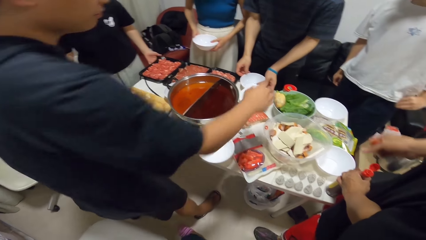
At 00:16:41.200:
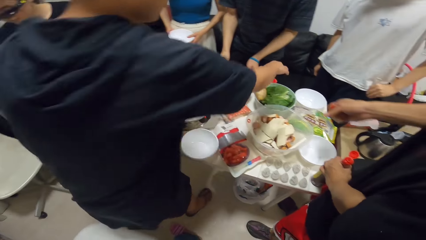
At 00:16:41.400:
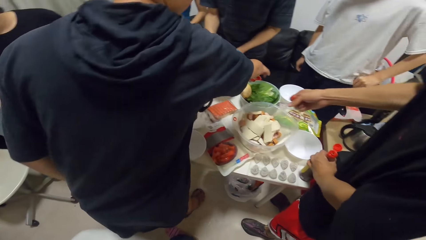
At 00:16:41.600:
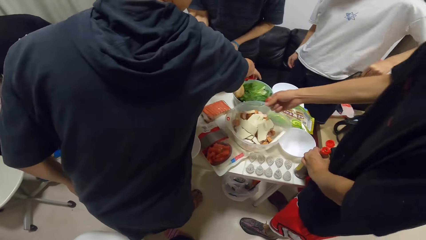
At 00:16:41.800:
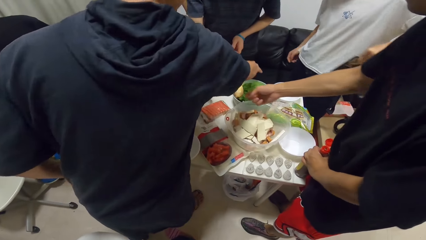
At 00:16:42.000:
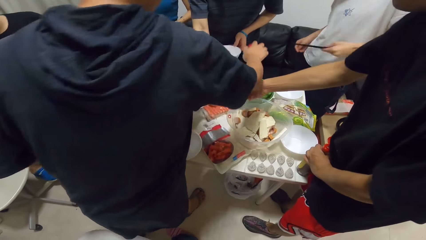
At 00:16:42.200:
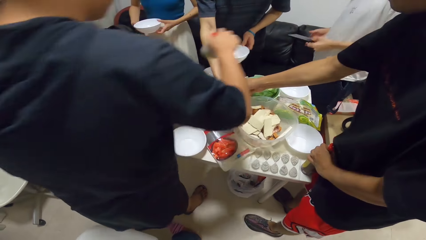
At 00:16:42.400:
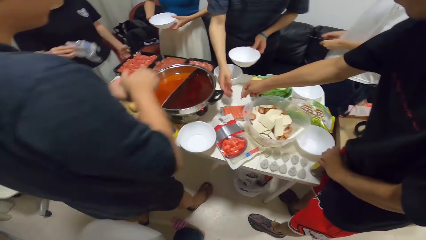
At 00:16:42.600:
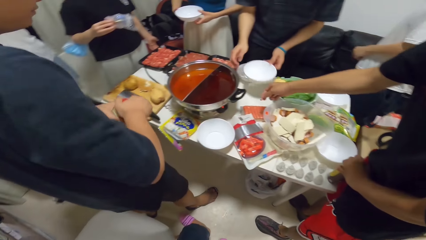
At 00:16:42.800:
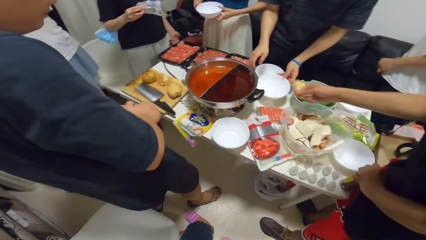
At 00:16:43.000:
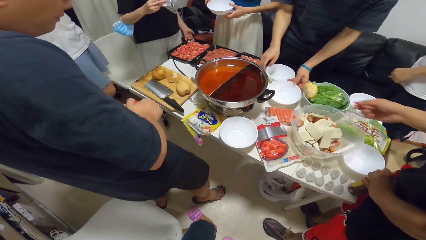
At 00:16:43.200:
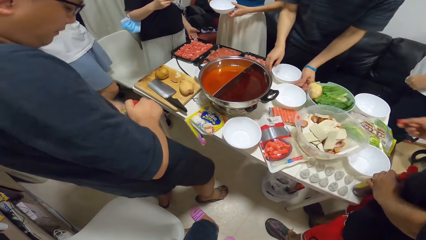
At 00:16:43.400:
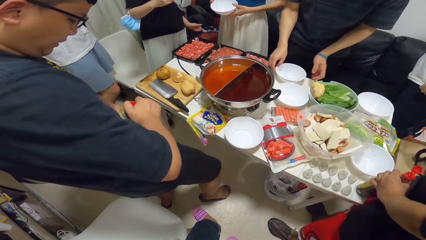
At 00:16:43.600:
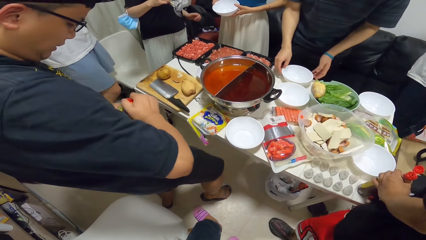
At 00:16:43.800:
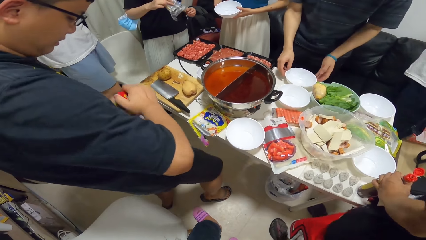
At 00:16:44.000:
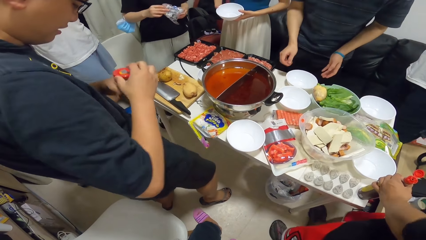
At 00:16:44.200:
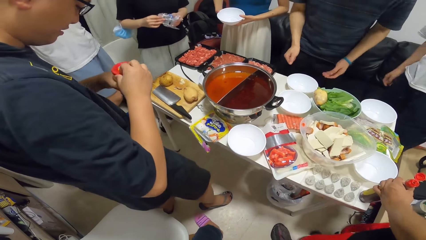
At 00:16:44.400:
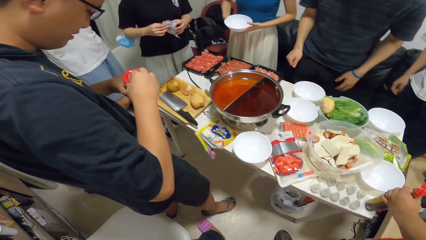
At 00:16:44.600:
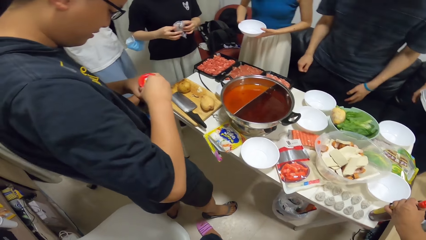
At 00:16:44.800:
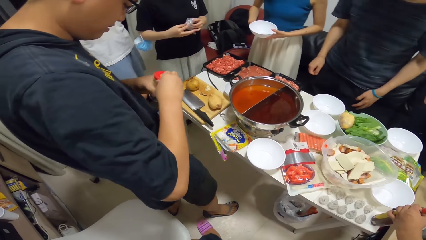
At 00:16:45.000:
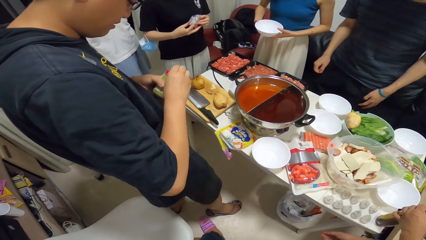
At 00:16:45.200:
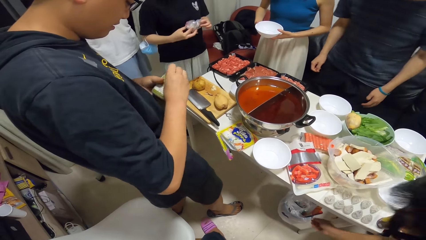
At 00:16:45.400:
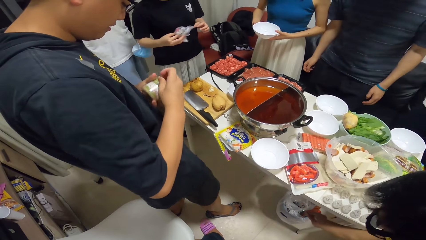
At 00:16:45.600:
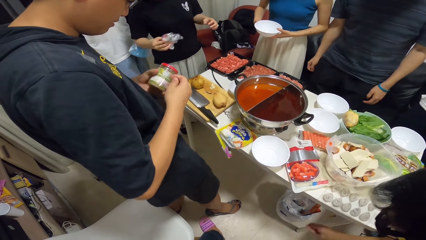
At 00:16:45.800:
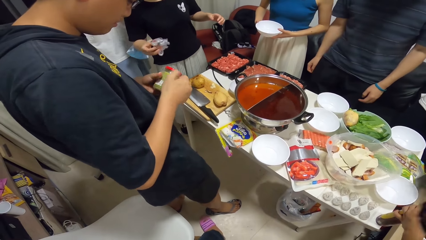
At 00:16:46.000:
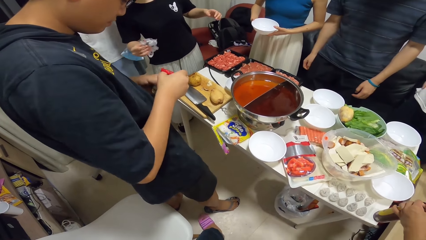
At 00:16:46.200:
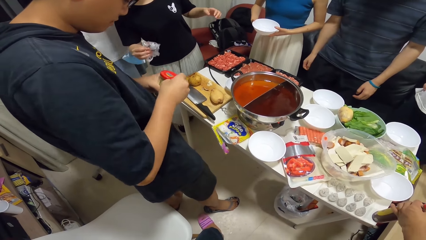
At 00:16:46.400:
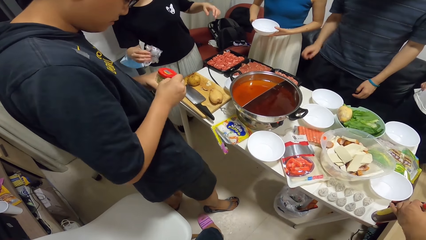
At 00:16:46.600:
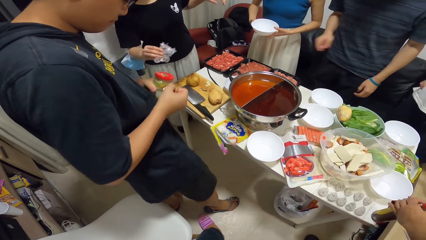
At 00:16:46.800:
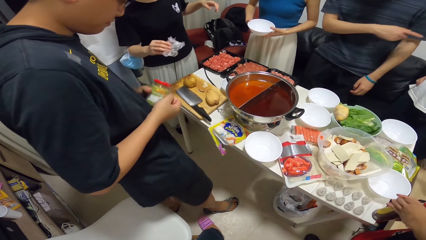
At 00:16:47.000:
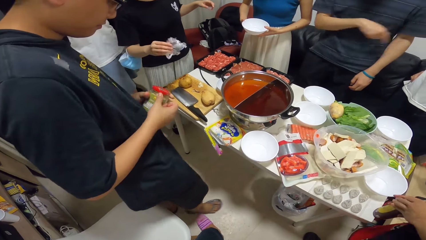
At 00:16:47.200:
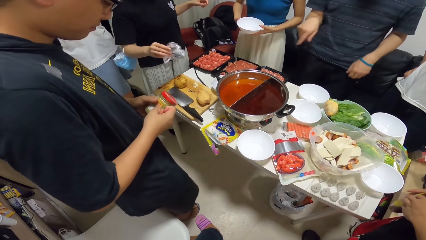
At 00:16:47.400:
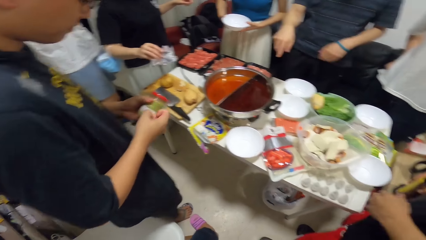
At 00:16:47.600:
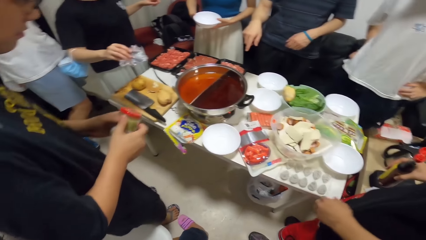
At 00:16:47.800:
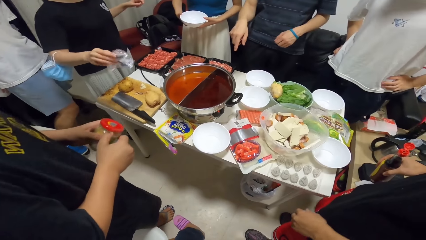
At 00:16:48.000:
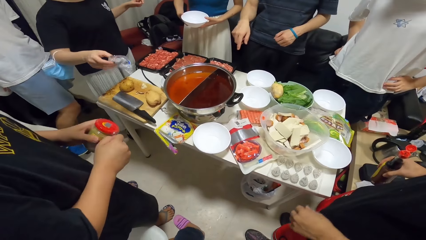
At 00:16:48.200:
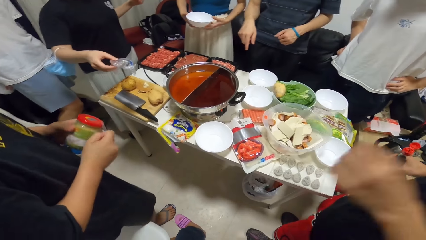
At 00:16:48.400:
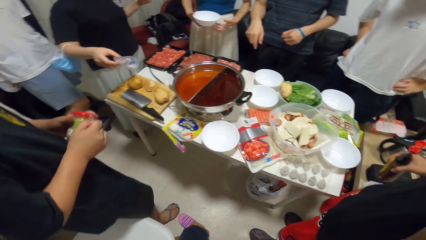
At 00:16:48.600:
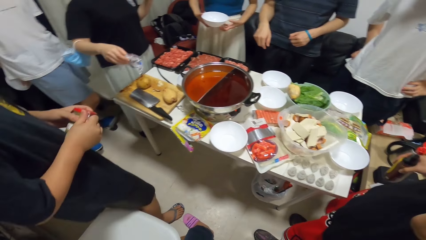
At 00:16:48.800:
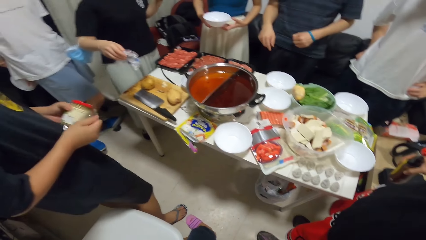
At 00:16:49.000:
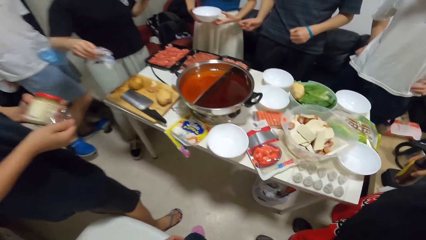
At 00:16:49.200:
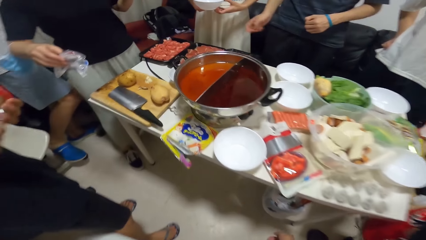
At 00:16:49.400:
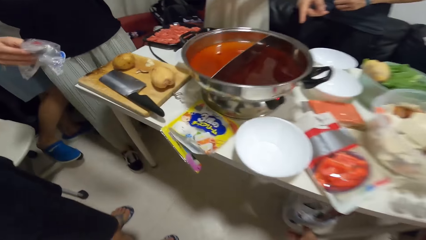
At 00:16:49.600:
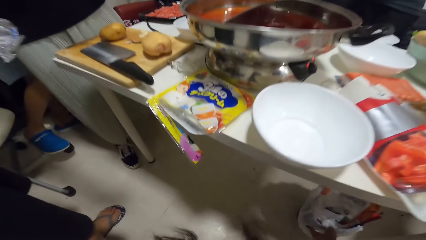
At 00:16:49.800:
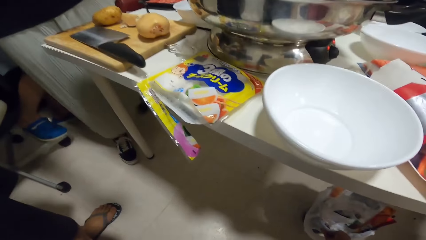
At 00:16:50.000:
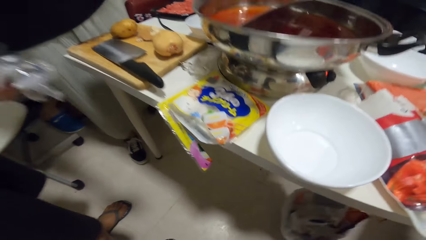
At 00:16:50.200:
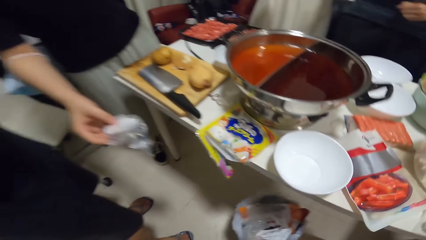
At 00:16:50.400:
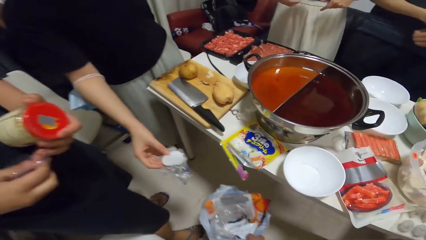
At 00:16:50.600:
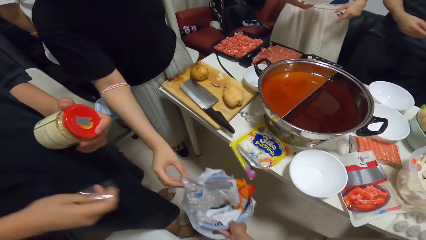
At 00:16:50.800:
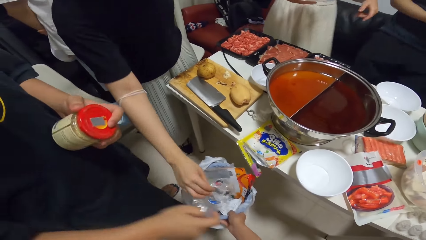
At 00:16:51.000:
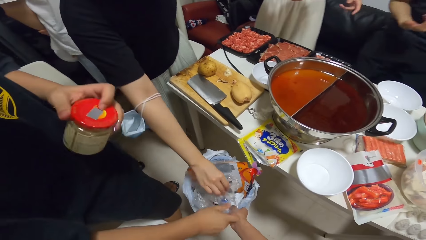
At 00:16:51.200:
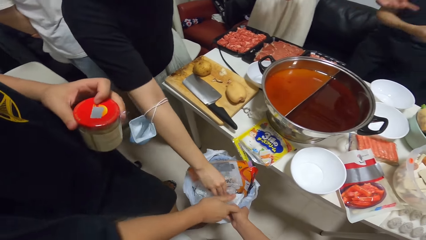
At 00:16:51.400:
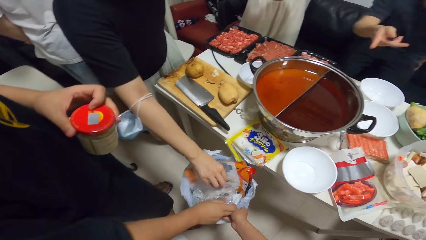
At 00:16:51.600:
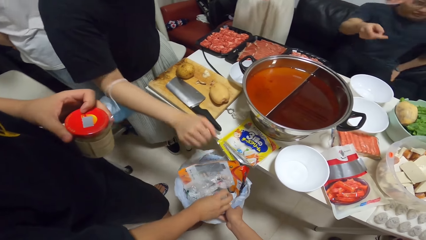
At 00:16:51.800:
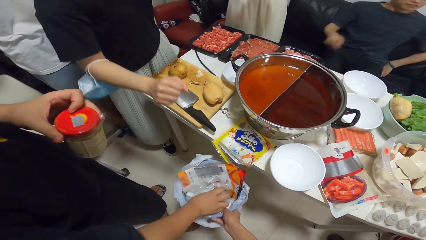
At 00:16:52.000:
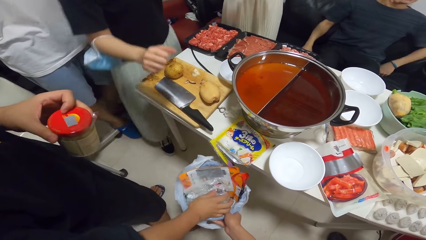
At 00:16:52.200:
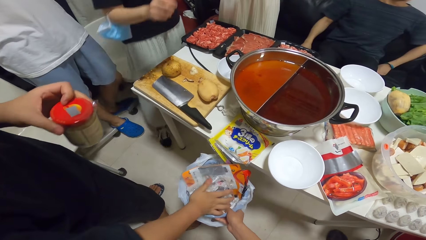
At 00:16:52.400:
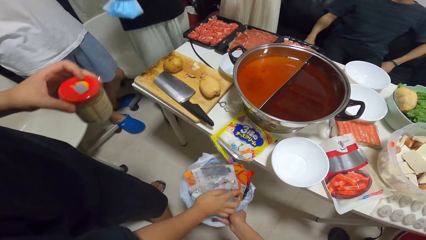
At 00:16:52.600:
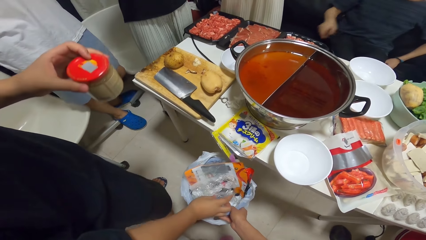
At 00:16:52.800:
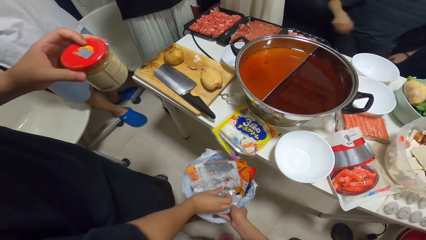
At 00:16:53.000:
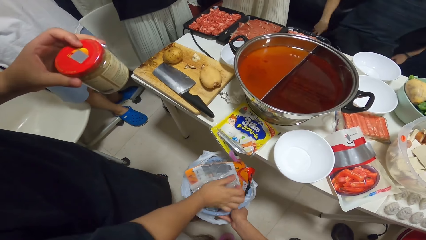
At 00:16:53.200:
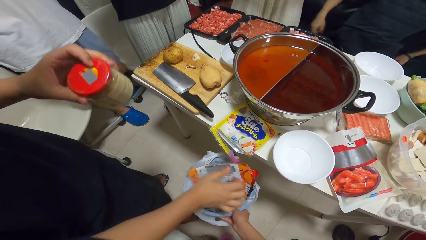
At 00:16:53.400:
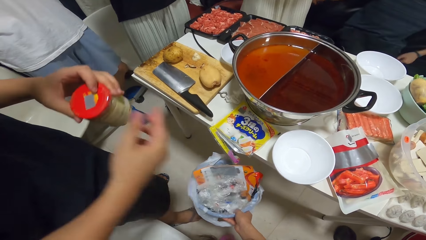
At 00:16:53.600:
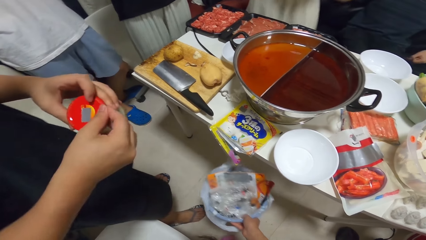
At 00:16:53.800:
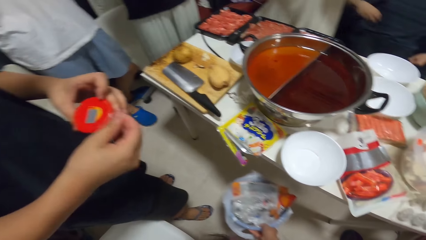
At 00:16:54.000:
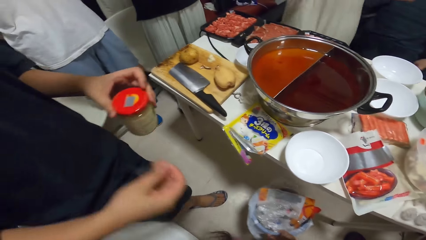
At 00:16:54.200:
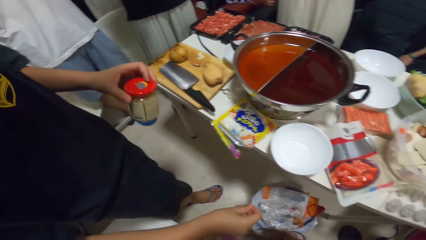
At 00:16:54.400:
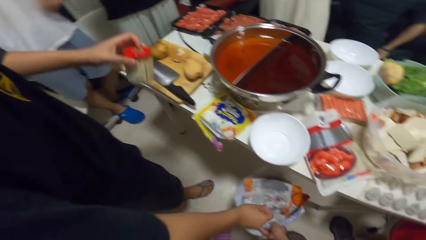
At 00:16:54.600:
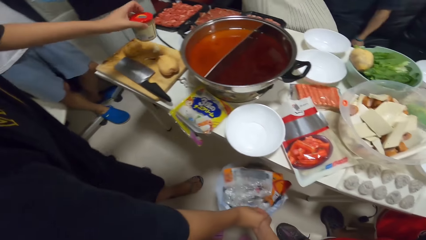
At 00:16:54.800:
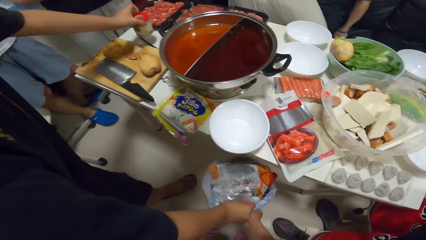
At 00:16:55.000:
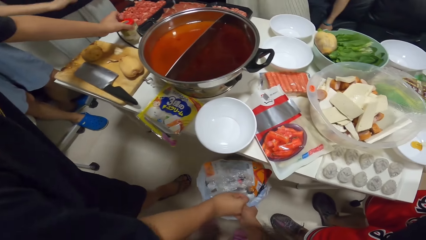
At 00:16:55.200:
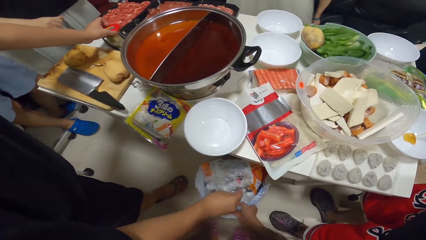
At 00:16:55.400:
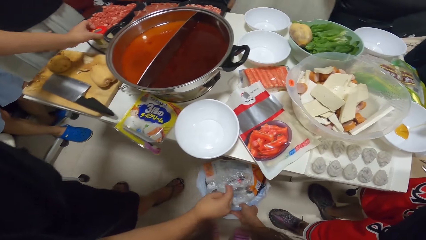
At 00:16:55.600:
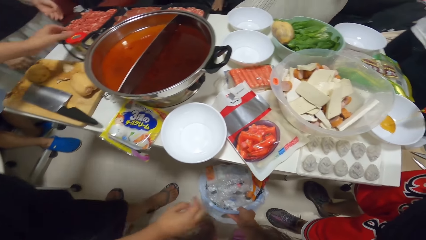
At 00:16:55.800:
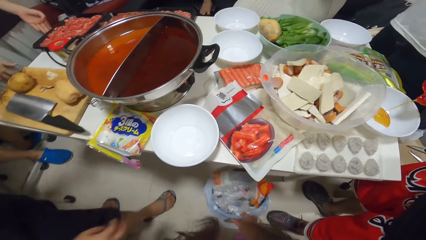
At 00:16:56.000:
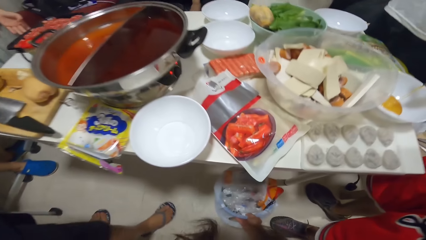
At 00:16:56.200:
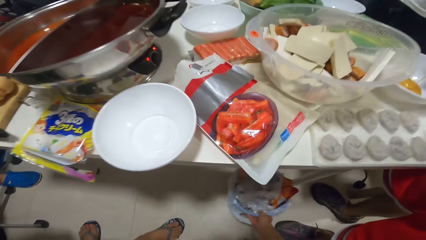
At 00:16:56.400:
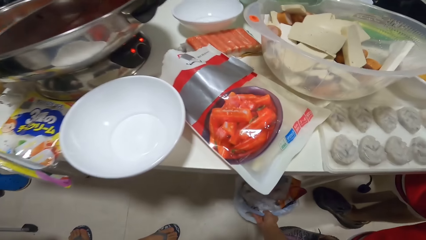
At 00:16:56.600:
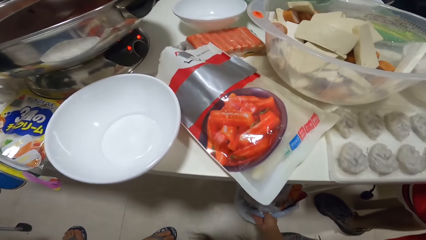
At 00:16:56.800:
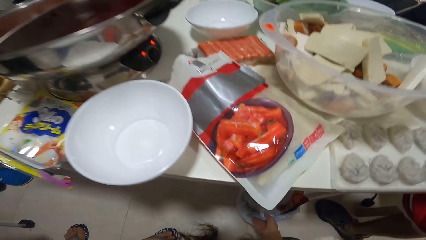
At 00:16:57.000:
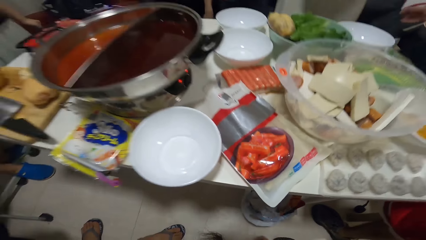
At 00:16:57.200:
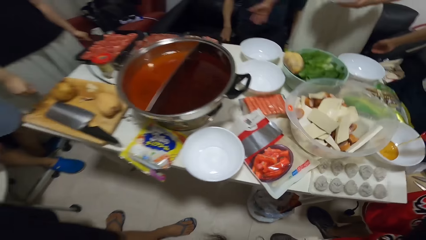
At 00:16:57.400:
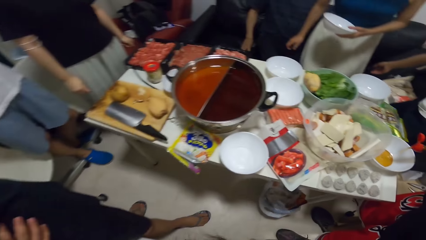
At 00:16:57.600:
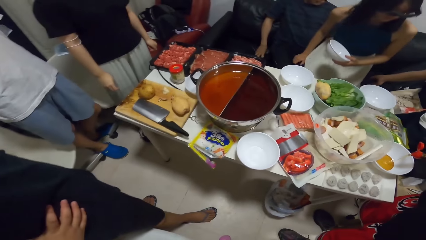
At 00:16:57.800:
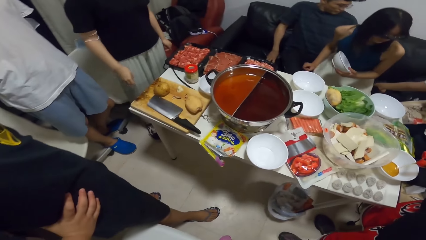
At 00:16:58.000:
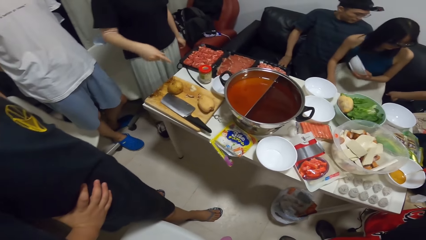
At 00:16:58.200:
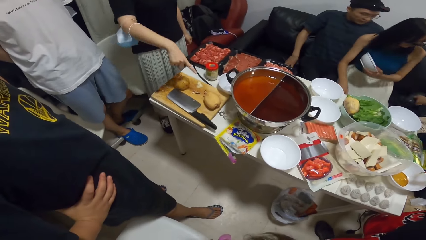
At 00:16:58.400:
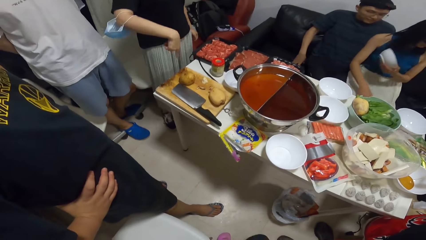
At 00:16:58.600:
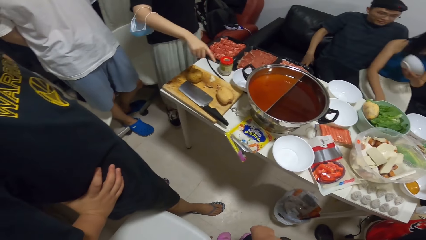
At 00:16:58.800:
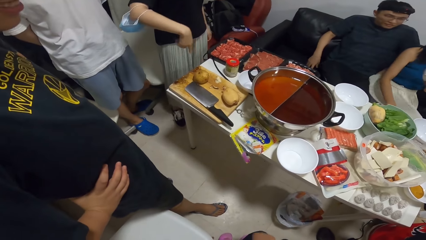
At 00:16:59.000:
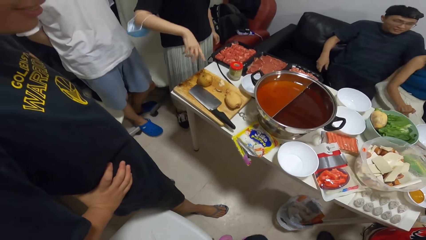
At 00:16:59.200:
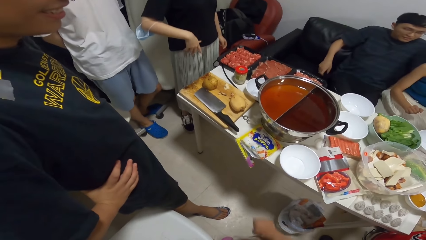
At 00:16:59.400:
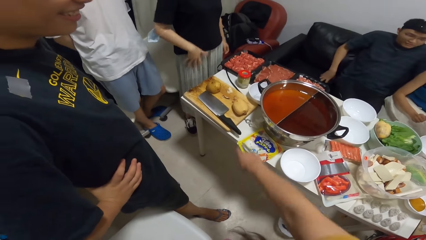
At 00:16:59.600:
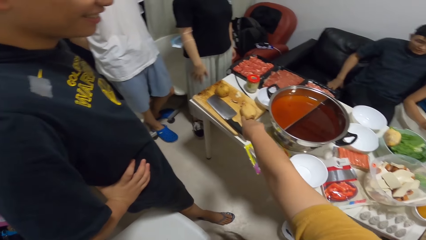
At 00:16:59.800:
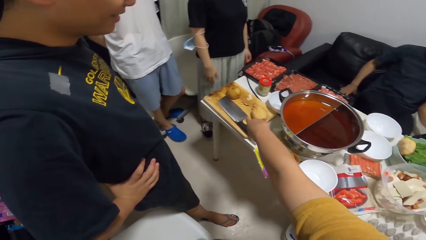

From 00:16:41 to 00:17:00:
A man arranges the bowls. Another man picks the jar on the table with his right hand. The other man opens the jar with both hands and pulls a wrapper. The camera wearer lifts the trash can with her right hand. A woman throws the plastic wrap into the trash can. The other man throws trash into the trash can with his right hand. The first man sits on the couch. The other man drops the jar in his left hand on the table. The camera wearer drops the trash can on the floor. Another woman sits on the couch. The first woman gestures her hand.
